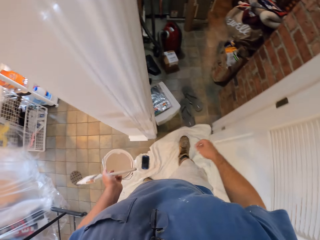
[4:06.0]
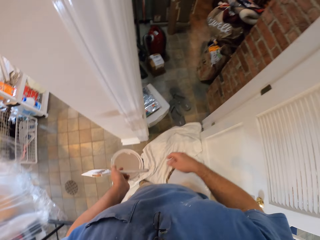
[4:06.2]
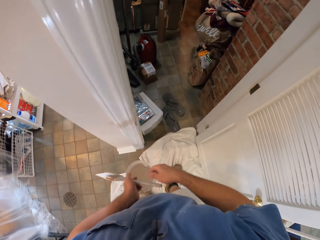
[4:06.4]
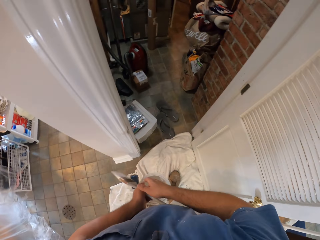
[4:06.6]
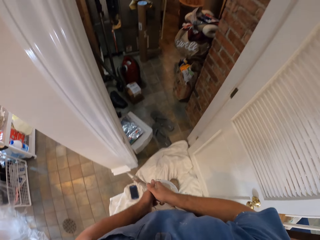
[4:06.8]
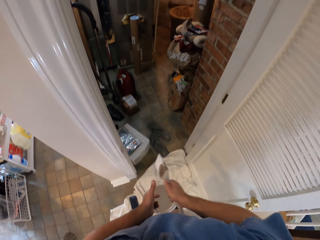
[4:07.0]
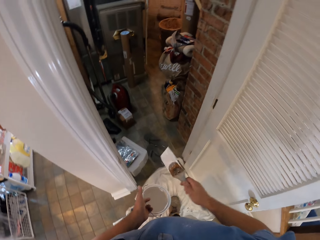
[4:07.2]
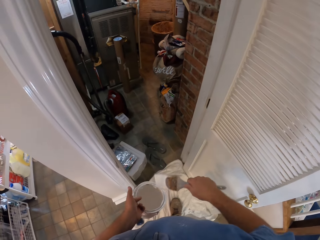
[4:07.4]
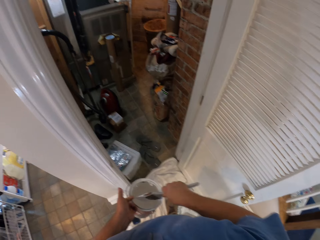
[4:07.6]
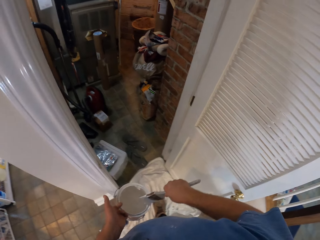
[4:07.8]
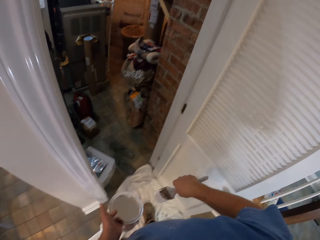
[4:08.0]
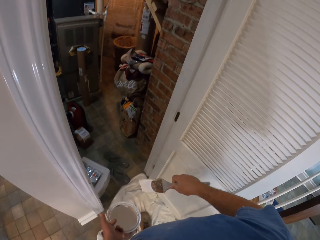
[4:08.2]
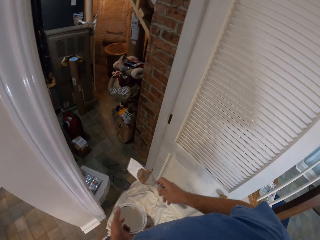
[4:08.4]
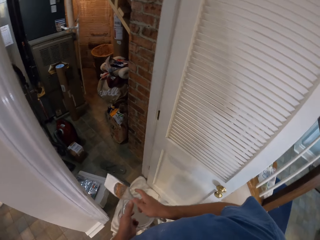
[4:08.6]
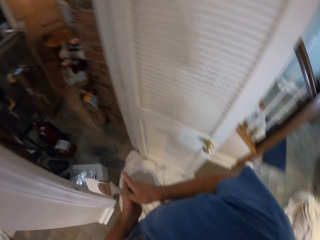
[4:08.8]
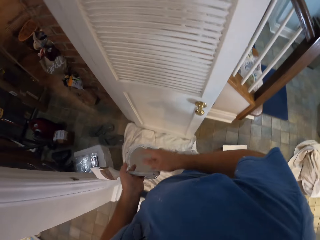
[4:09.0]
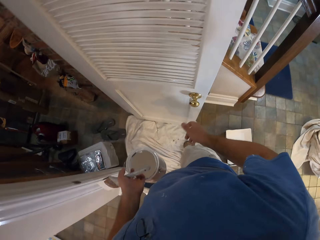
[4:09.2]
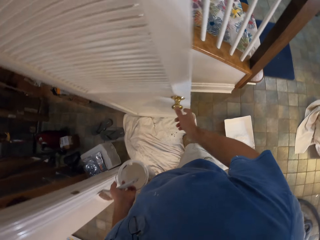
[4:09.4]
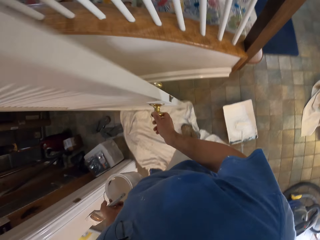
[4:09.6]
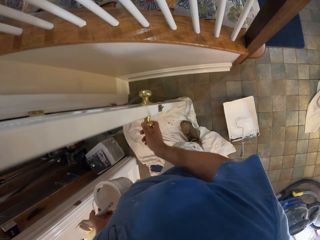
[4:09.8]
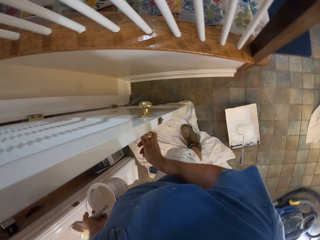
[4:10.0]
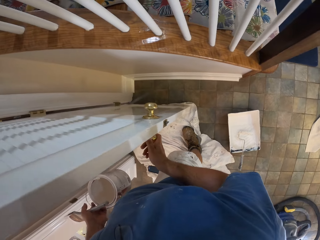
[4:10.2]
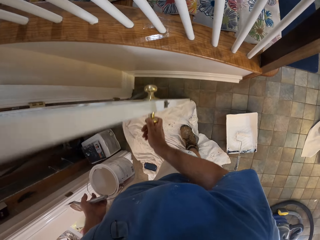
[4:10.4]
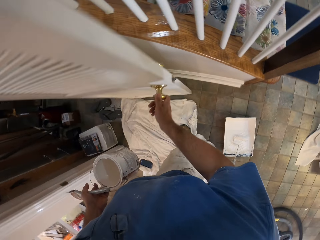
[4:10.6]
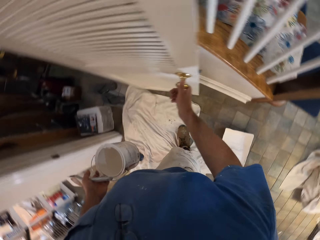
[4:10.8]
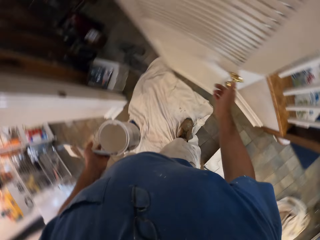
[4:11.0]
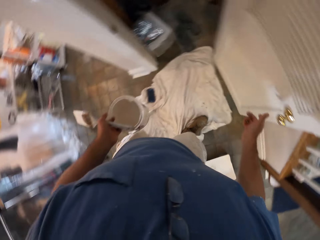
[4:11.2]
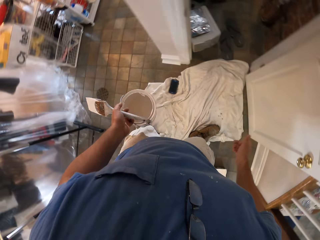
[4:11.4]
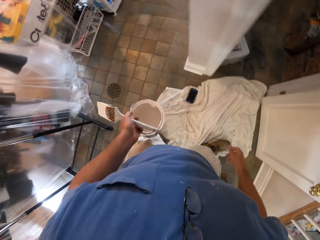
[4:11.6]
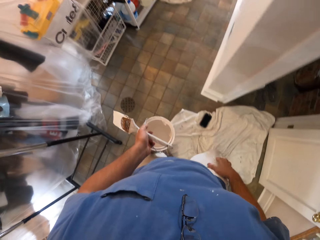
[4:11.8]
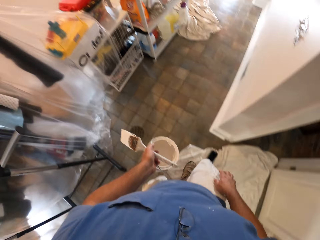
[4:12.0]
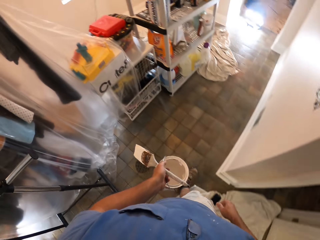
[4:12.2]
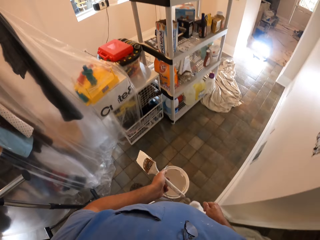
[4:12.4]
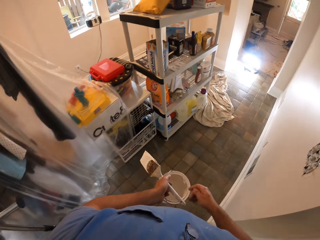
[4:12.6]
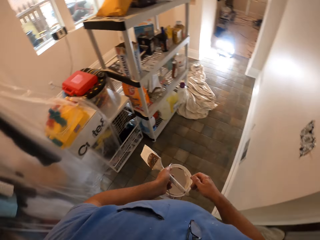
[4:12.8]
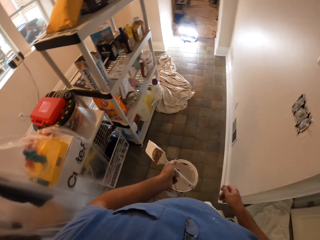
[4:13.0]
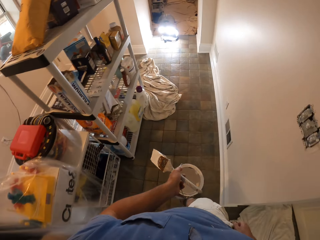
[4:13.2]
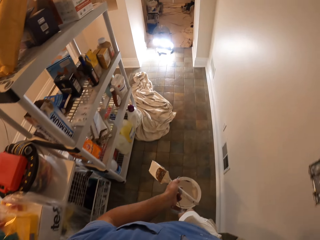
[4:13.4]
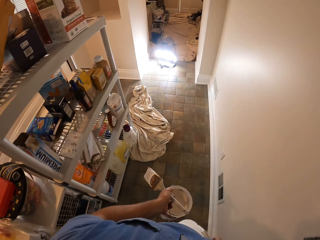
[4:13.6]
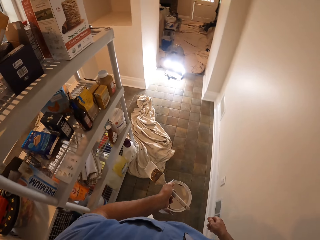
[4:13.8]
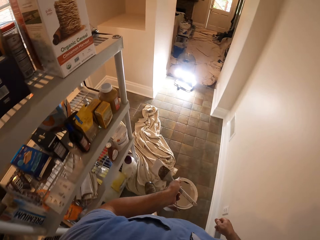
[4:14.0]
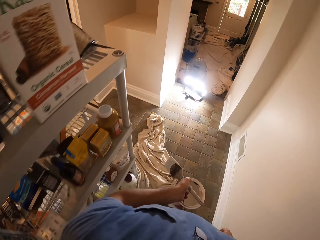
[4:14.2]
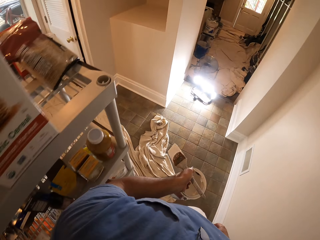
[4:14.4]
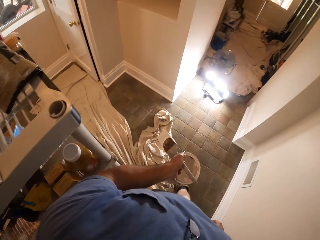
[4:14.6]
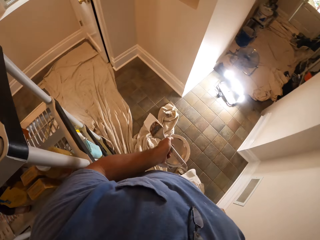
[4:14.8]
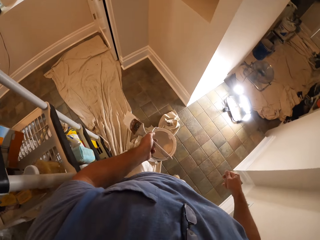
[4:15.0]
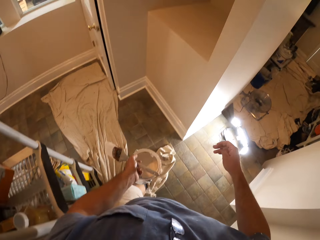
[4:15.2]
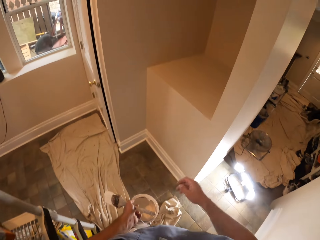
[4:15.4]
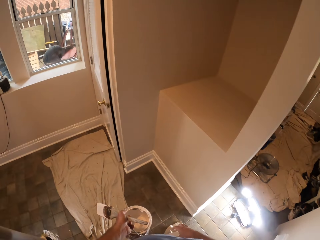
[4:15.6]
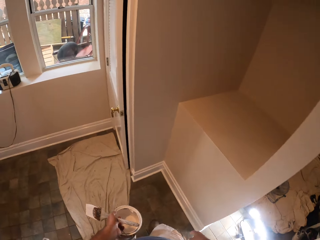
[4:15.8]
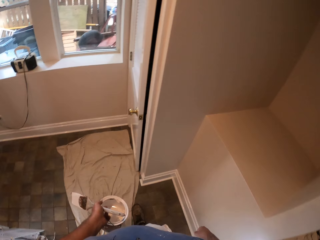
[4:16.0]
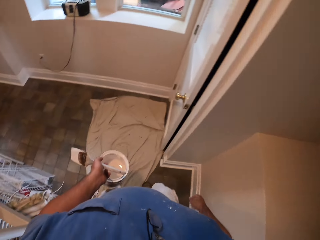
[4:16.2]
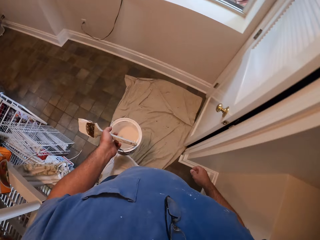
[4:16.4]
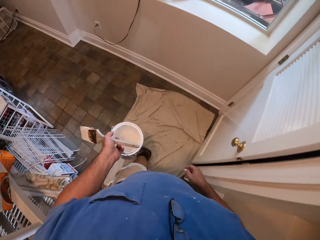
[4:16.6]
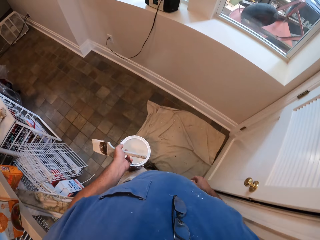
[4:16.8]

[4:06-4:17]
The camera wearer looks around the room. He holds the brush with his right hand. He switches the paint brush to the other hand. He looks around the room. He swipes the paint brush bristle on the edge of the bucket of paint. He switches the paint brush to the other hand. He pushes the door with a hand. He walks around the room. He walks towards a radio.

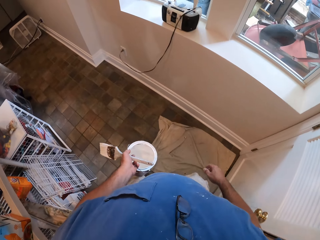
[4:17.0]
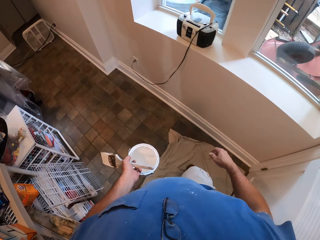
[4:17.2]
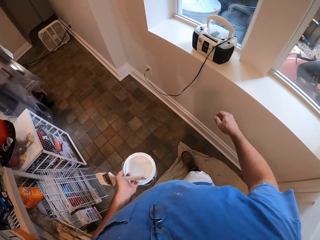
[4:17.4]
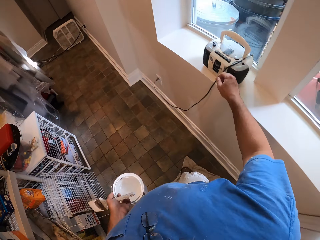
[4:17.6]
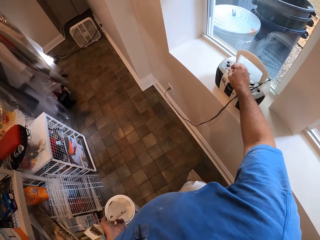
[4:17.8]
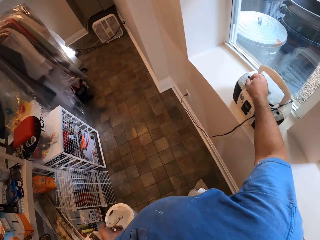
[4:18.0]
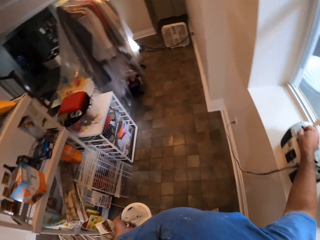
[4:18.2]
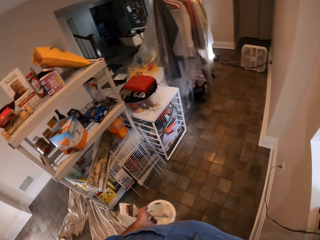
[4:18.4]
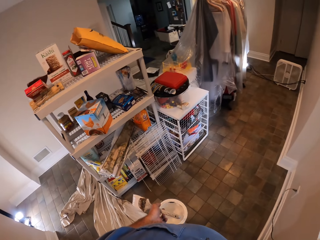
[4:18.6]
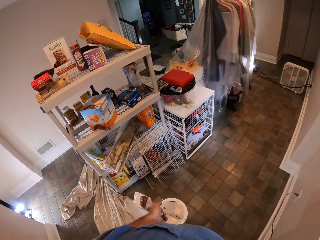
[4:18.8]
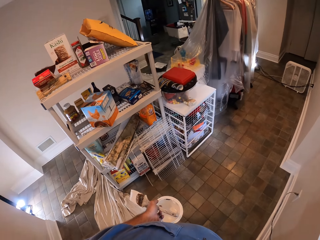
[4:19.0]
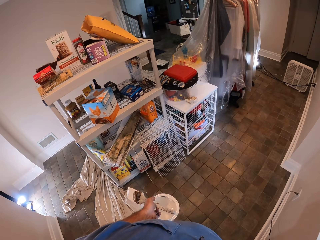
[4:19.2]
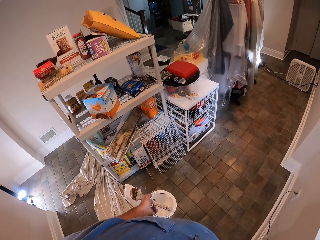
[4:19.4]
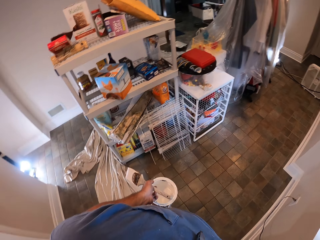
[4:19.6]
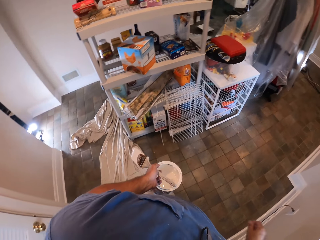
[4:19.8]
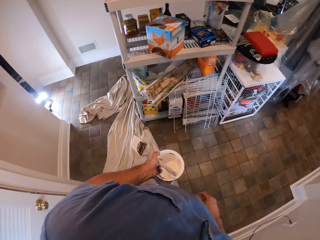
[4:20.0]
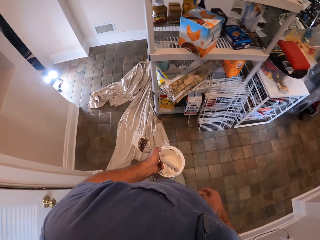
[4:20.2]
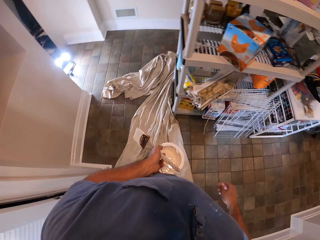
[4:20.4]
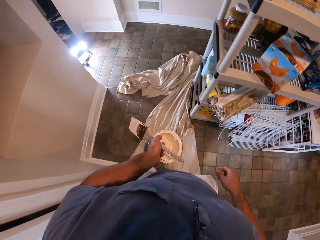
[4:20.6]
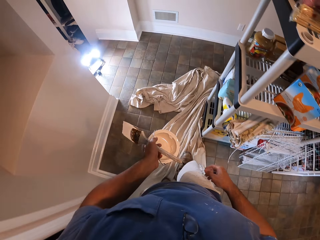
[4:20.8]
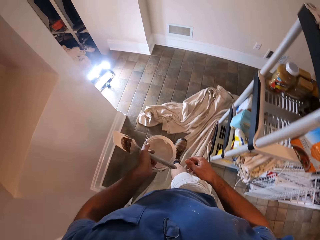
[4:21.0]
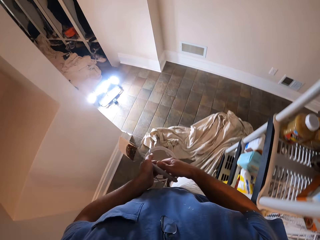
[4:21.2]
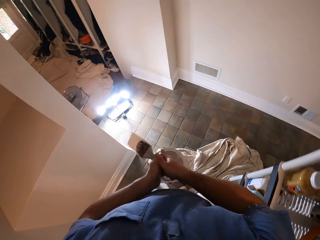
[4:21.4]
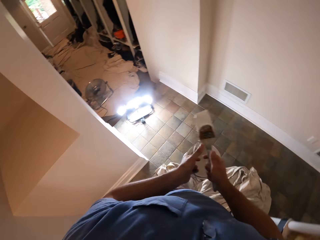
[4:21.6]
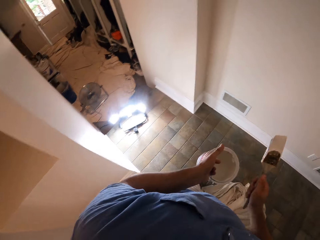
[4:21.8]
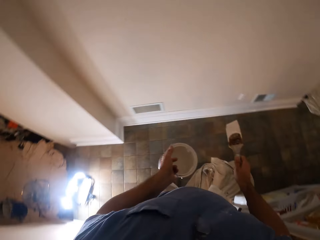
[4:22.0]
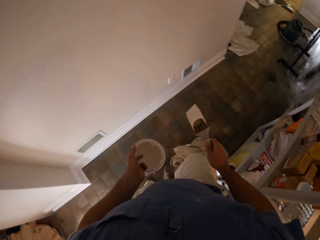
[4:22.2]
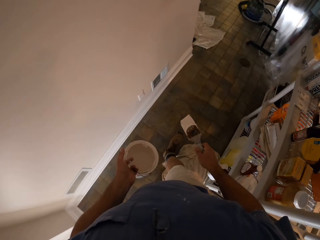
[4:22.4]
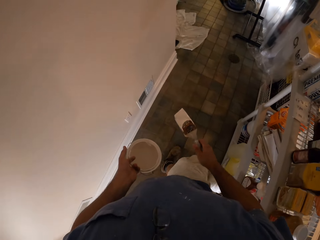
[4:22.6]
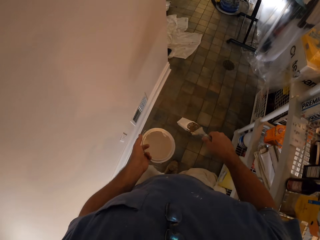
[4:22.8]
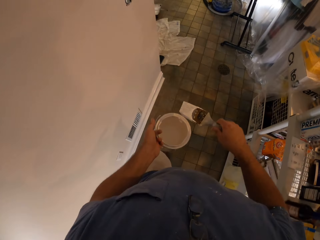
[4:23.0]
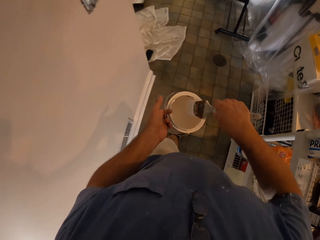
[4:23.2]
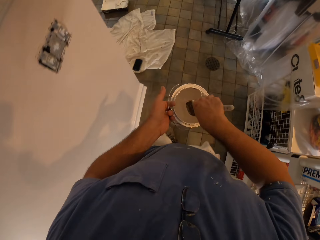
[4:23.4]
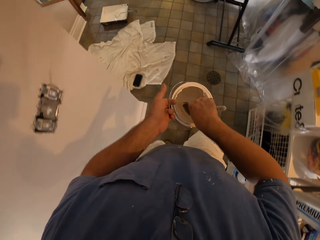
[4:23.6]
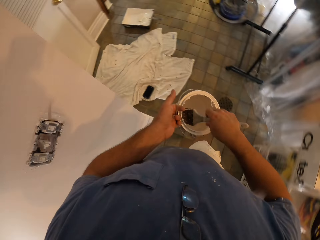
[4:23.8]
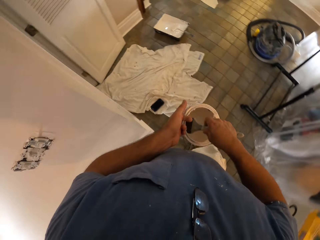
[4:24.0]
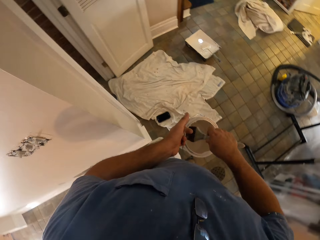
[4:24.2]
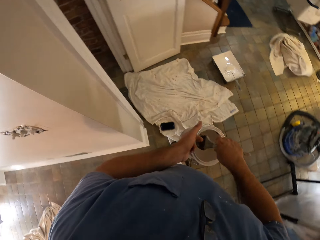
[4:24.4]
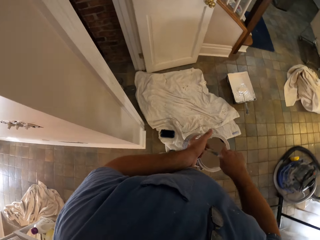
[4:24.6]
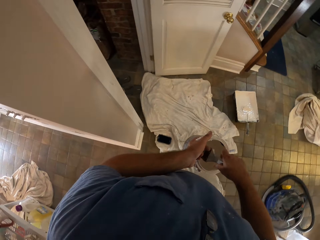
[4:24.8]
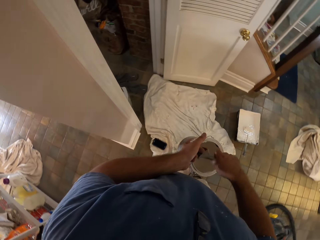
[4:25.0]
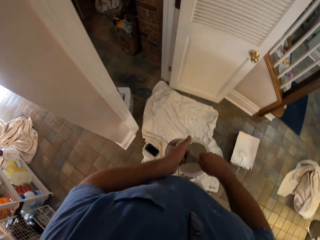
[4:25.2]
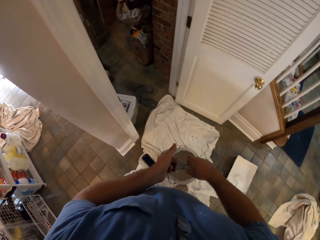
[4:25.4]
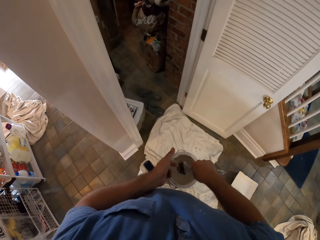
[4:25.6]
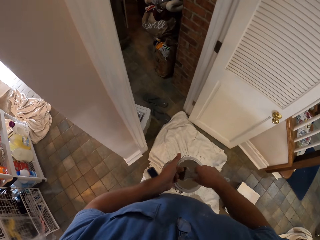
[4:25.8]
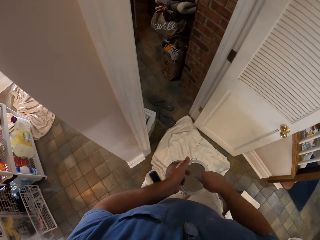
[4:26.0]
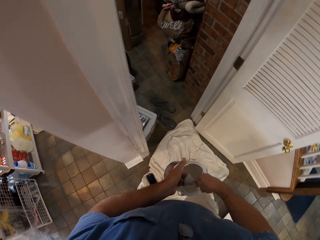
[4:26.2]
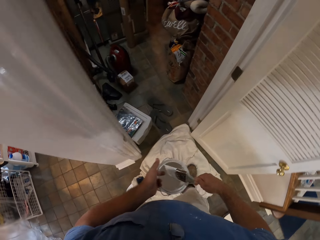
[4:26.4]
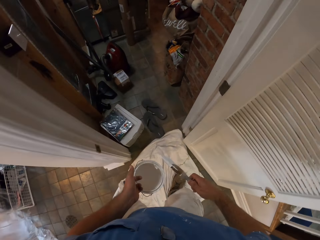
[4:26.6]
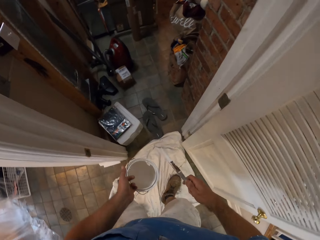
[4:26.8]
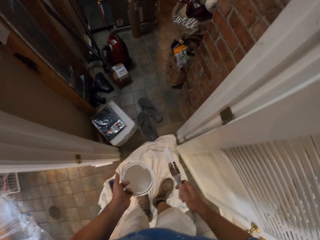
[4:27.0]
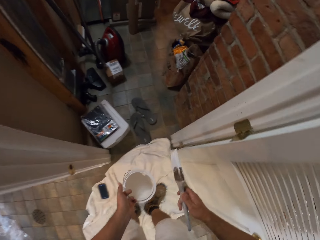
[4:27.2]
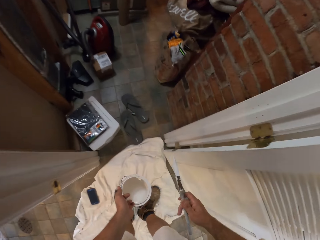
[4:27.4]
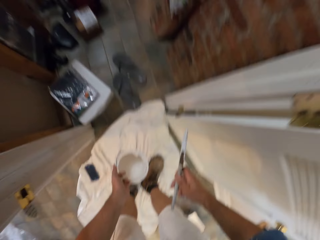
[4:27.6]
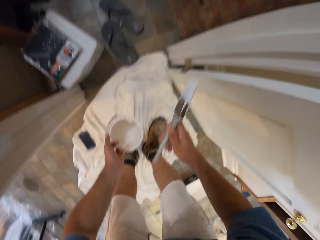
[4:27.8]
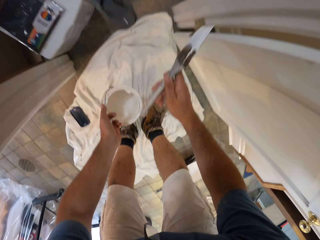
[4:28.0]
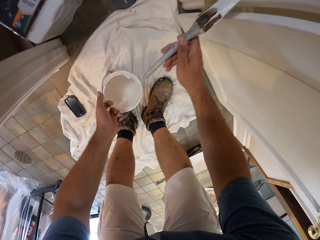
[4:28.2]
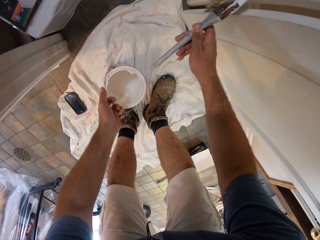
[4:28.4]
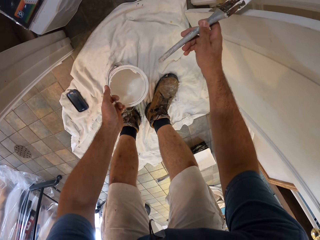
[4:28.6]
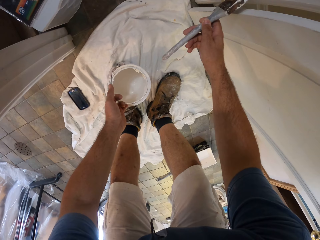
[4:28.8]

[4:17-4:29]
The camera wearer switches on the radio. They touch the radio. They switch the paint brush to the other hand. They scoop paint from the paint can with the paint brush. They paint a door frame with the paint brush.
